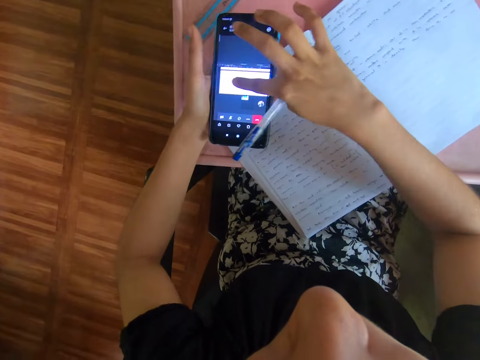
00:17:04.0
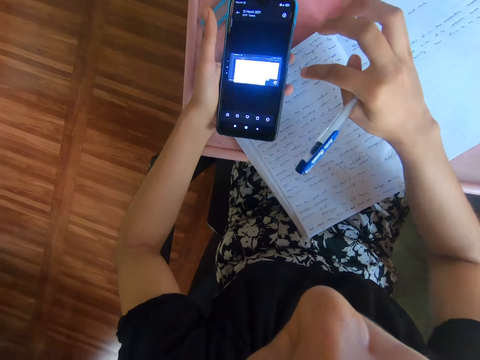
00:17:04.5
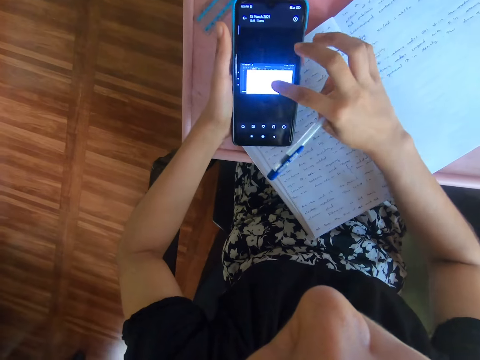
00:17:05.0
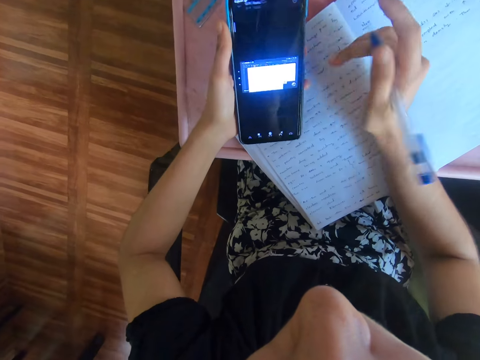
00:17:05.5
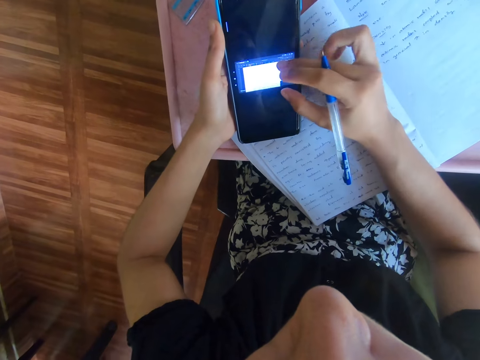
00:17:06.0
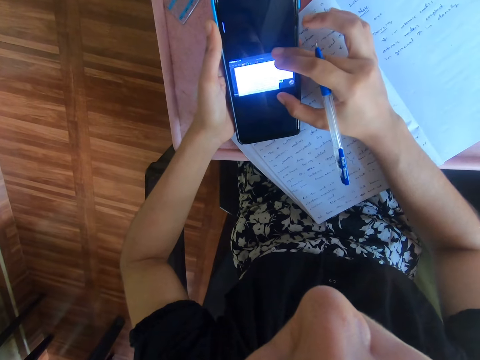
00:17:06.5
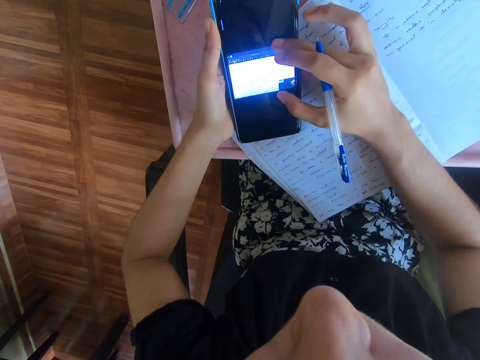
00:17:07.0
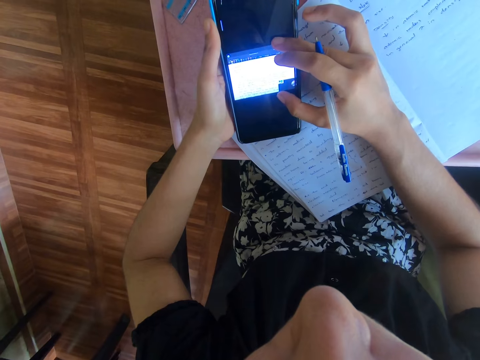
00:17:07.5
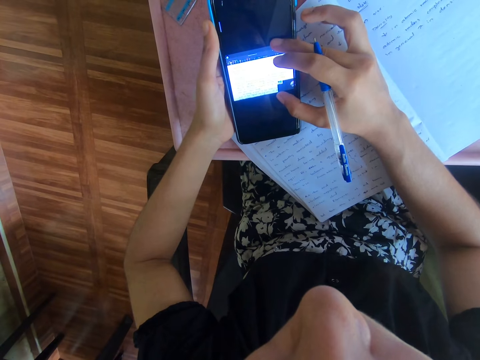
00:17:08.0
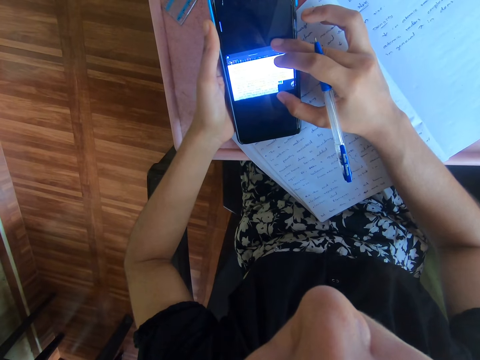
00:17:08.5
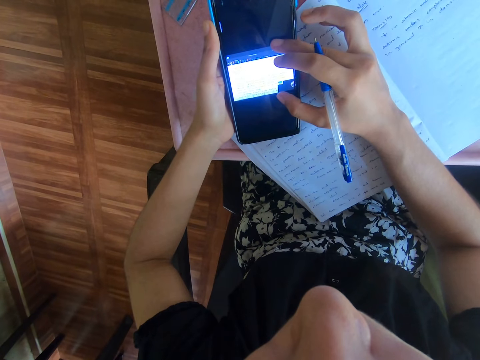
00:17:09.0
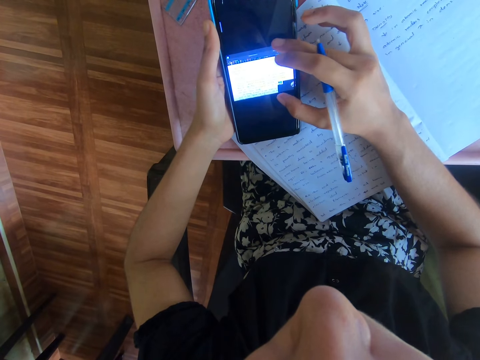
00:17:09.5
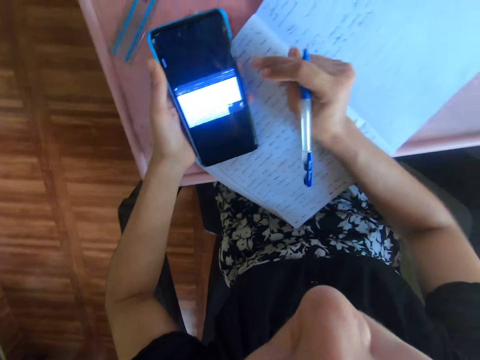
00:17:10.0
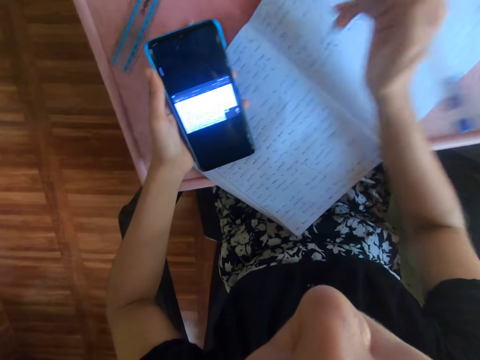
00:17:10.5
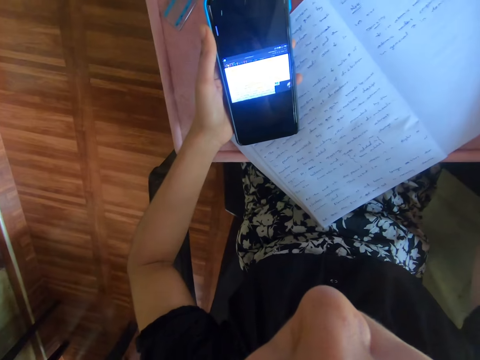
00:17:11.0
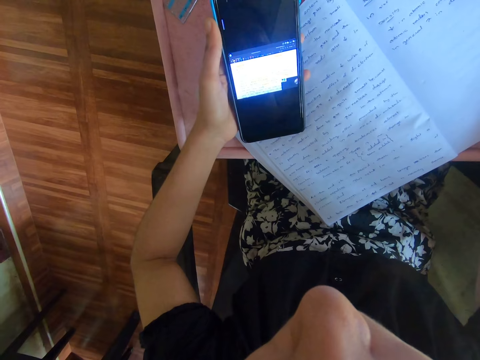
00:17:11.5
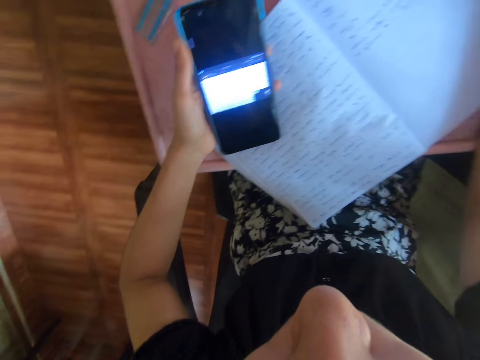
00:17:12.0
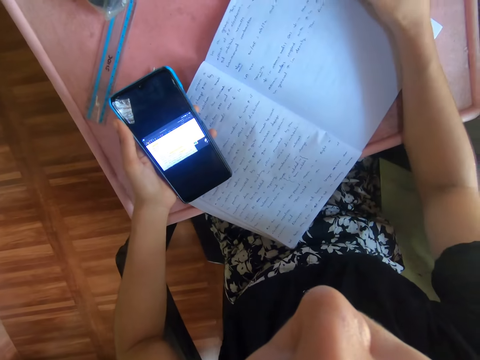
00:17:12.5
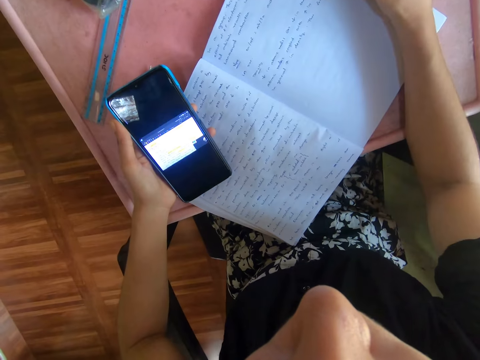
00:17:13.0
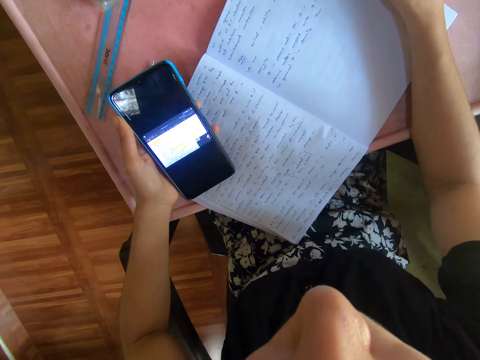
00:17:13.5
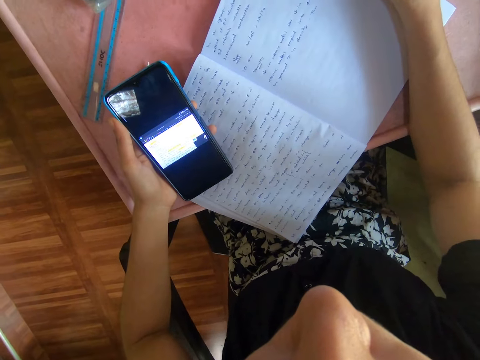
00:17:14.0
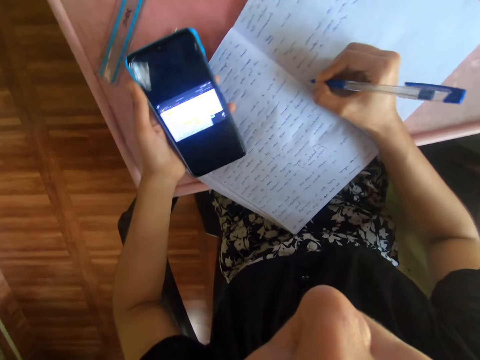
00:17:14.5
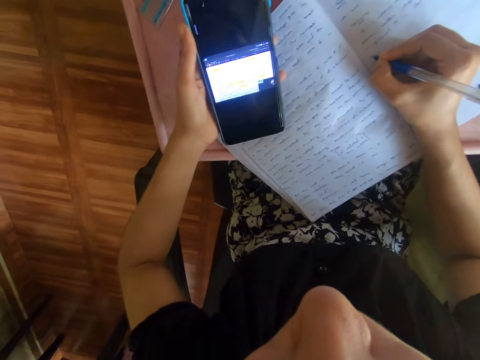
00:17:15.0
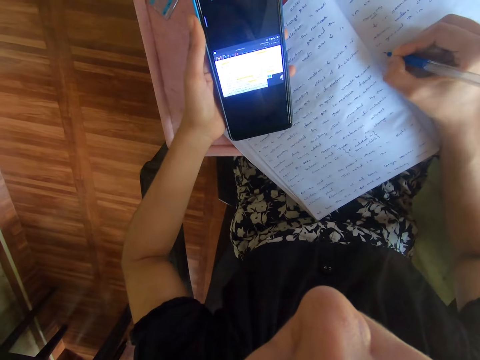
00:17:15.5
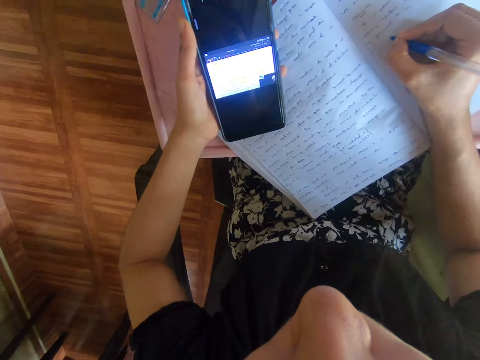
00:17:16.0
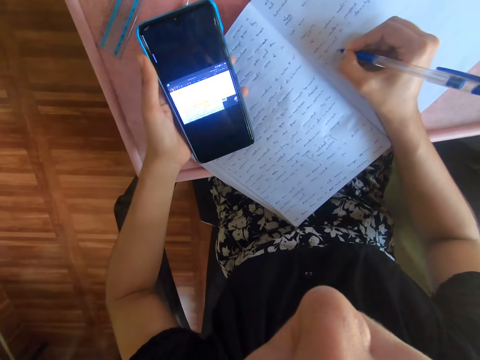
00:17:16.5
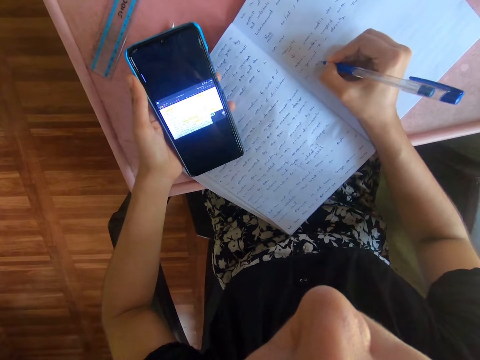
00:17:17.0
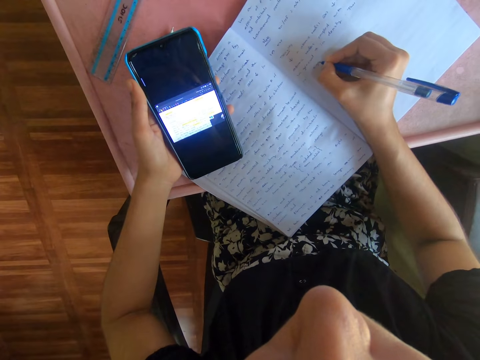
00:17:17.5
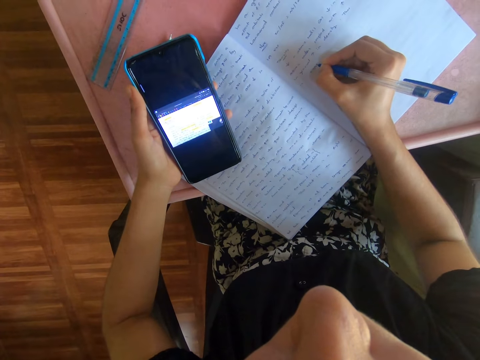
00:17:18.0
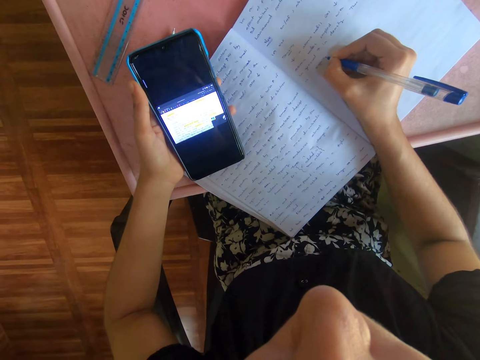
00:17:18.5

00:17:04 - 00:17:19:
The camera wearer scrolls the phone. They look at the phone screen. They write in the book. They look around. They write in the book. They look at the phone screen.

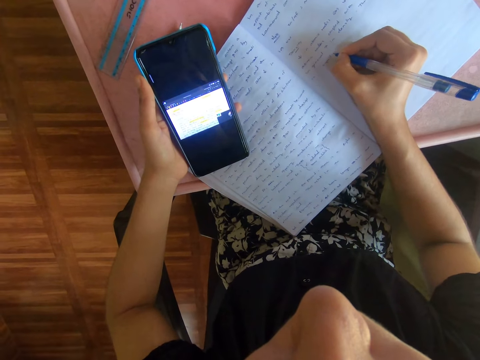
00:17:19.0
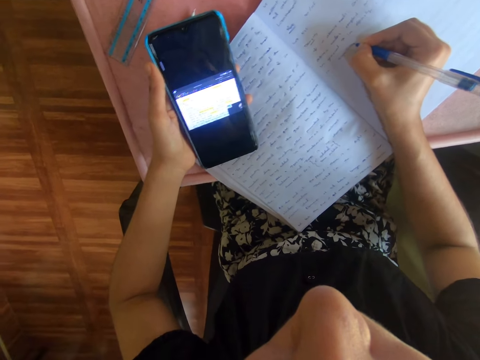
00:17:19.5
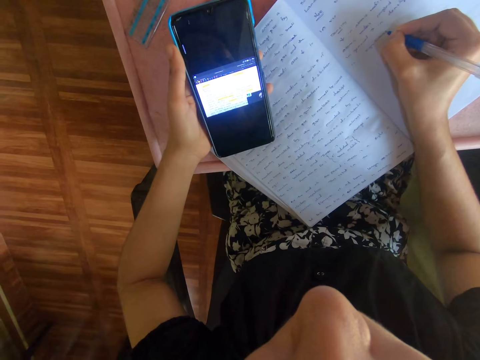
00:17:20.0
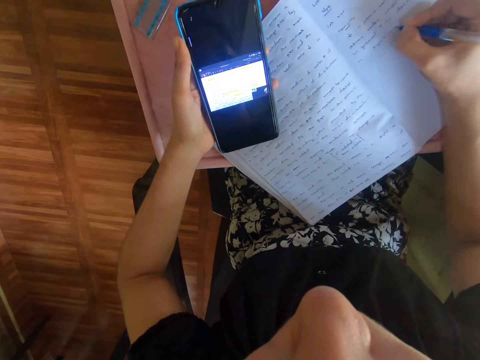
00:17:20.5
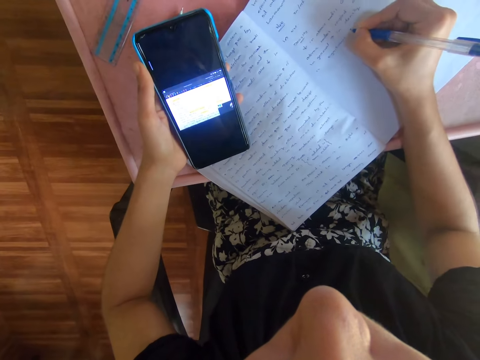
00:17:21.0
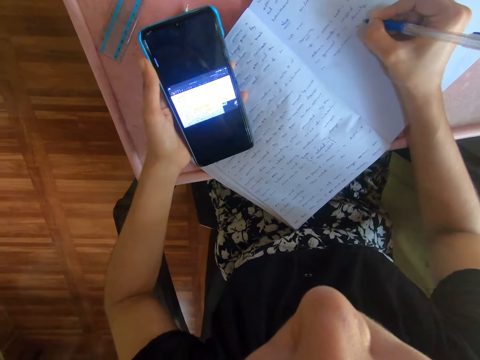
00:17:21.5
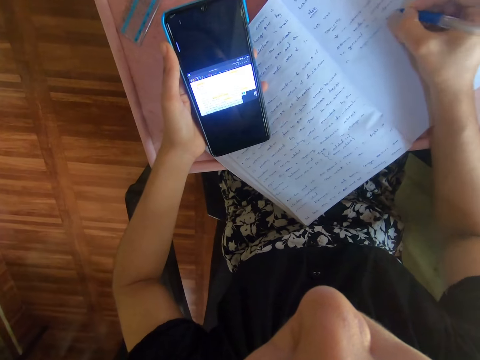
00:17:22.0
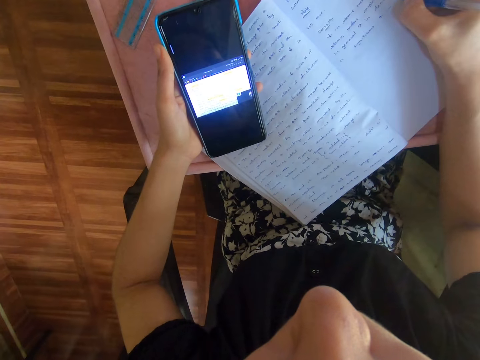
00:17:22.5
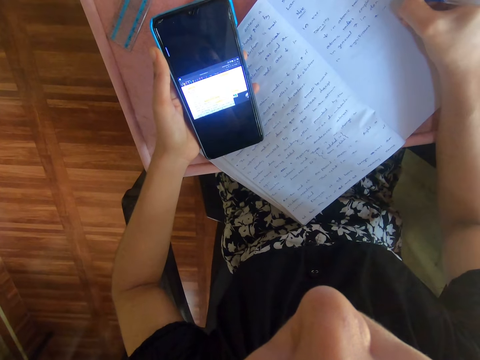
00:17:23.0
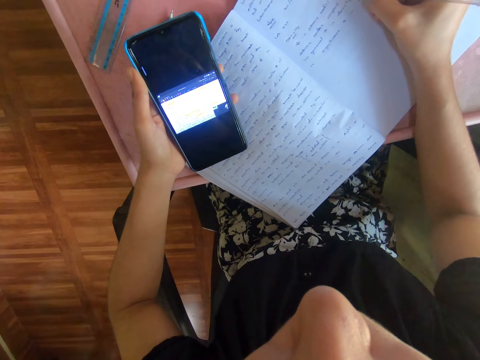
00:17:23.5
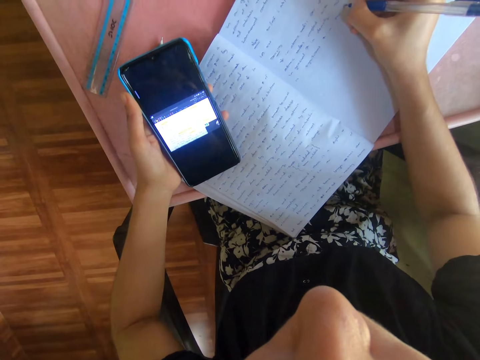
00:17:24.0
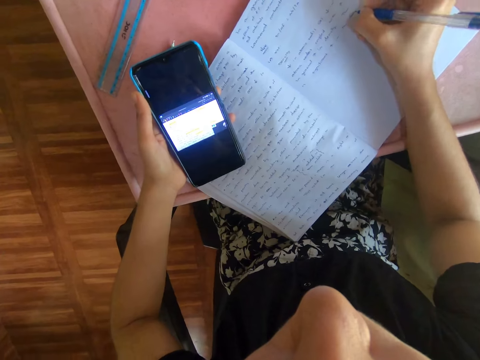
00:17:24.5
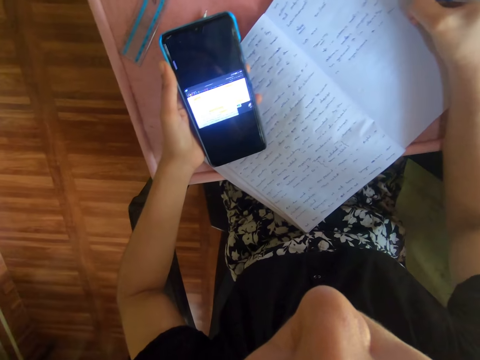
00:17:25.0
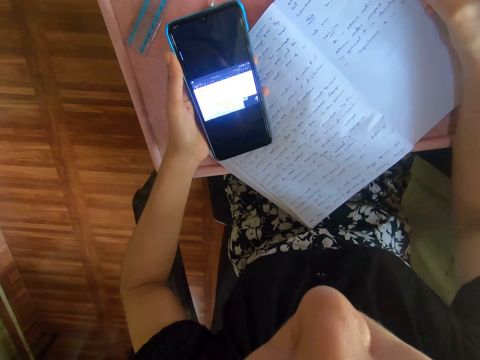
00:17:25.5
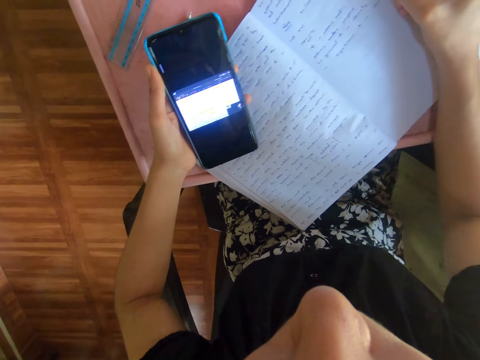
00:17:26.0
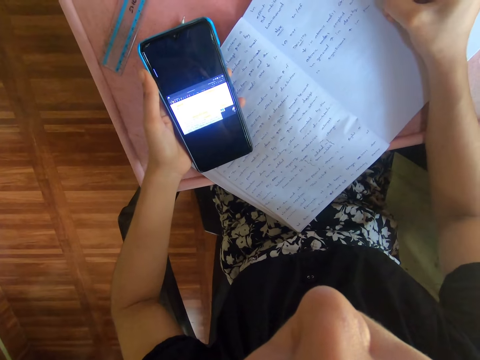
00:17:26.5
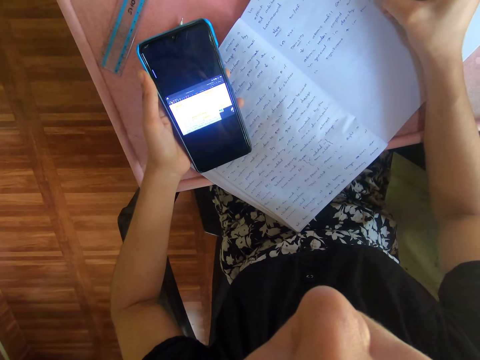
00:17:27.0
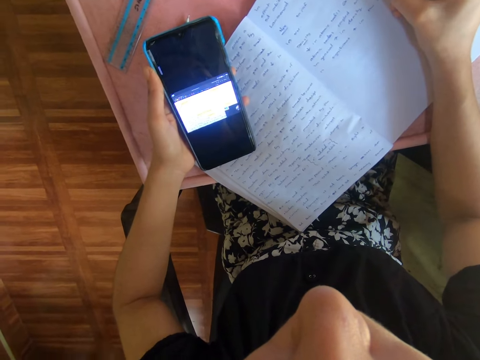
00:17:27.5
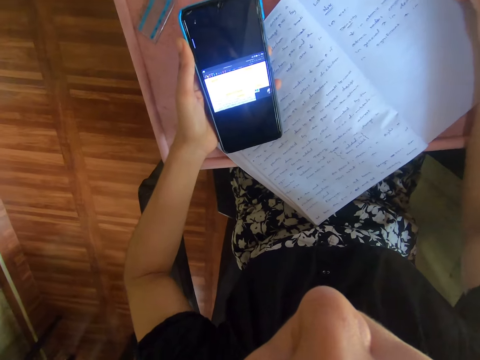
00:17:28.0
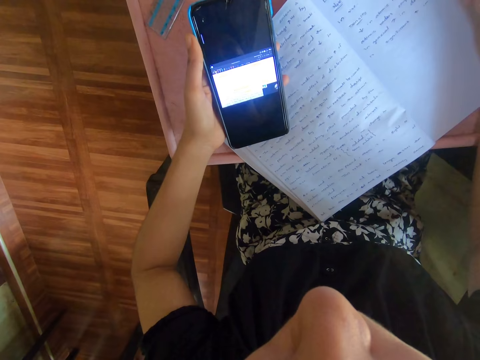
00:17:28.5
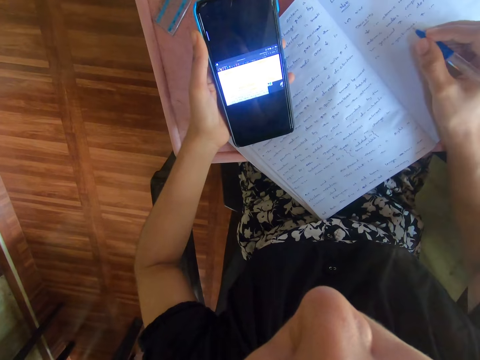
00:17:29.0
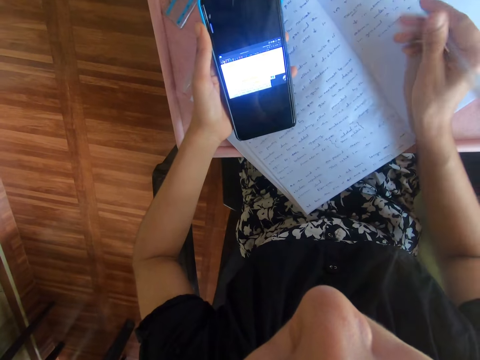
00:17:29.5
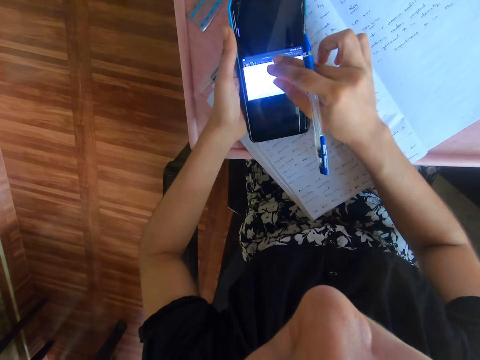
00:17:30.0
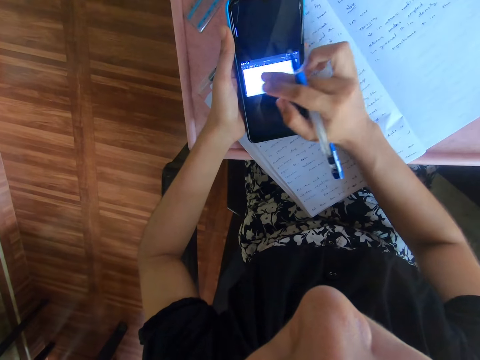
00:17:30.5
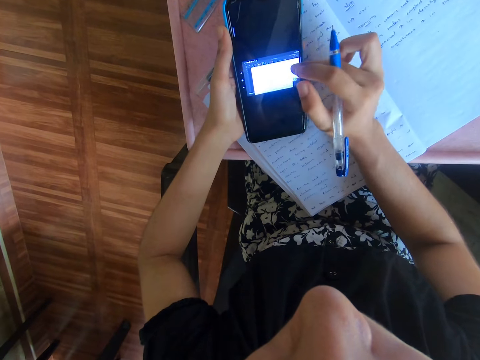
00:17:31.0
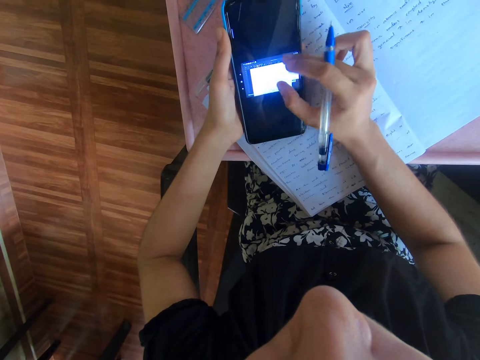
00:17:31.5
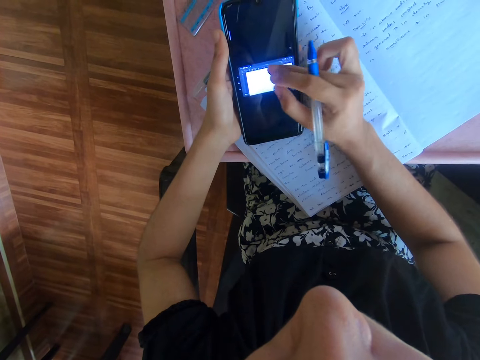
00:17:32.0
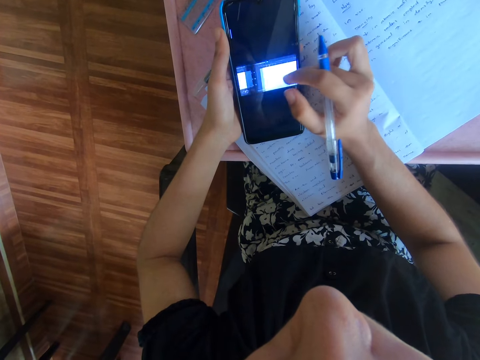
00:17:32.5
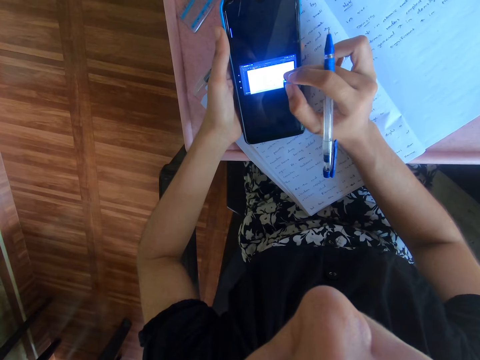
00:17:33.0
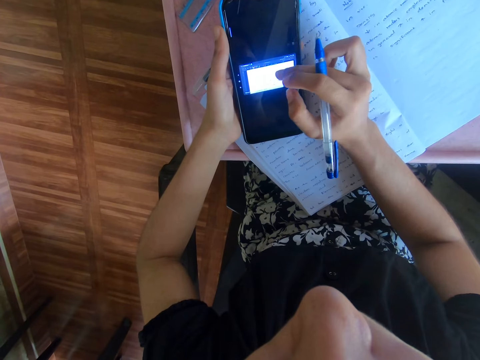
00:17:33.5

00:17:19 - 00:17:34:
The camera wearer scrolls the phone.
